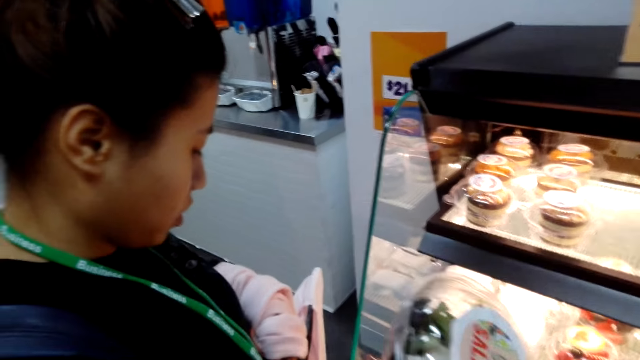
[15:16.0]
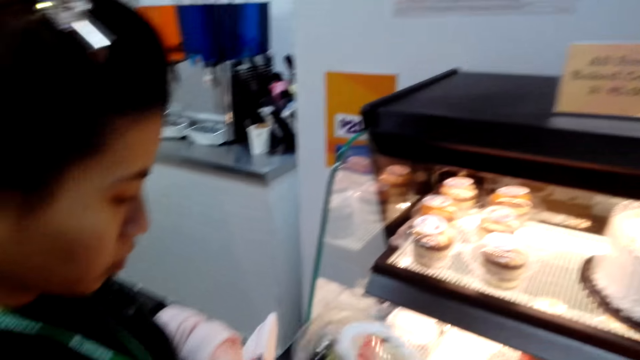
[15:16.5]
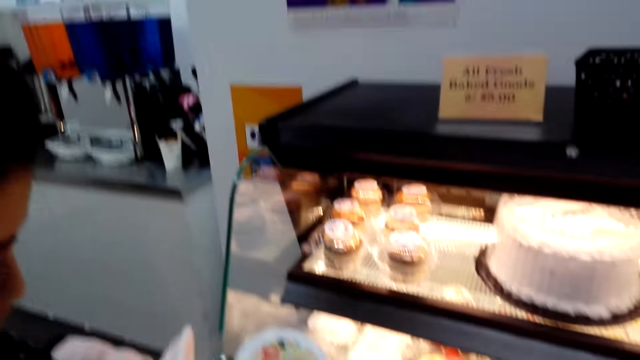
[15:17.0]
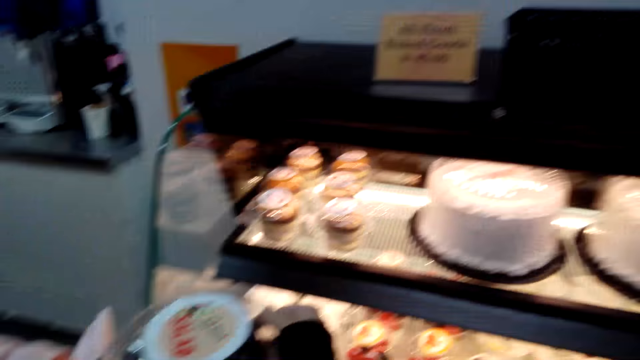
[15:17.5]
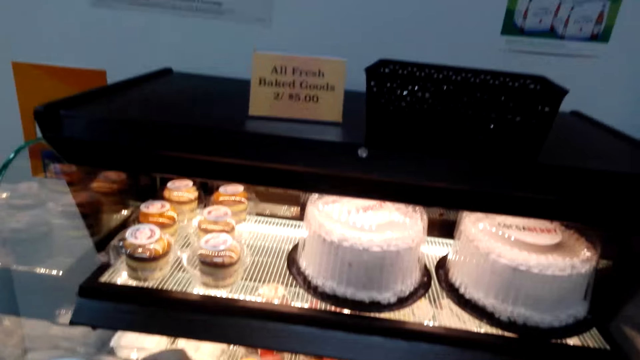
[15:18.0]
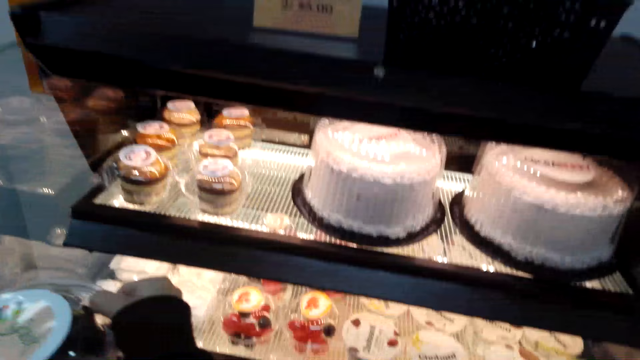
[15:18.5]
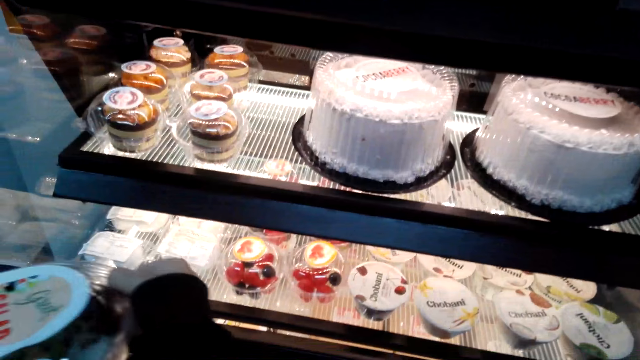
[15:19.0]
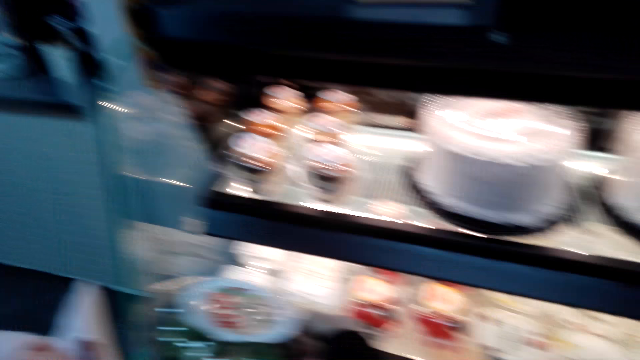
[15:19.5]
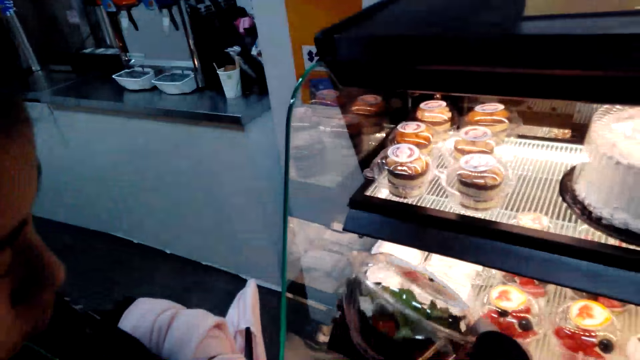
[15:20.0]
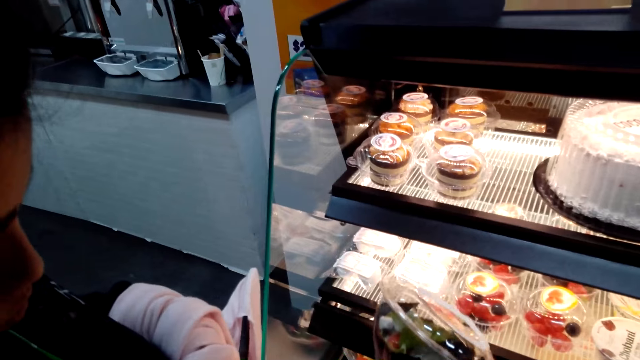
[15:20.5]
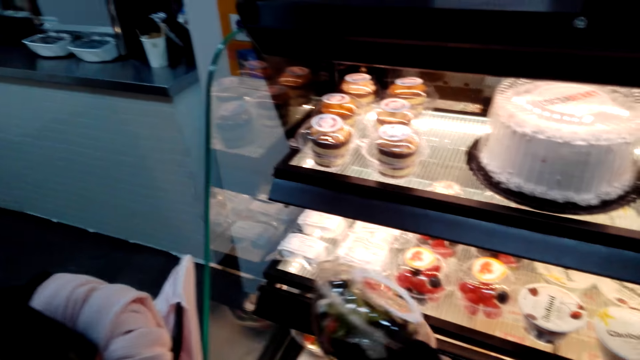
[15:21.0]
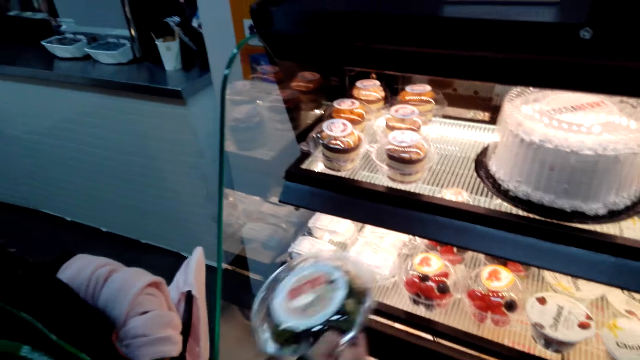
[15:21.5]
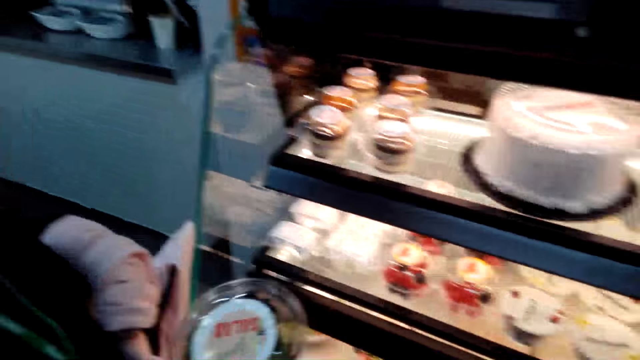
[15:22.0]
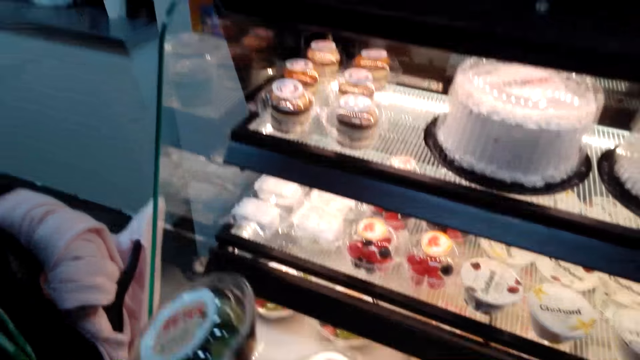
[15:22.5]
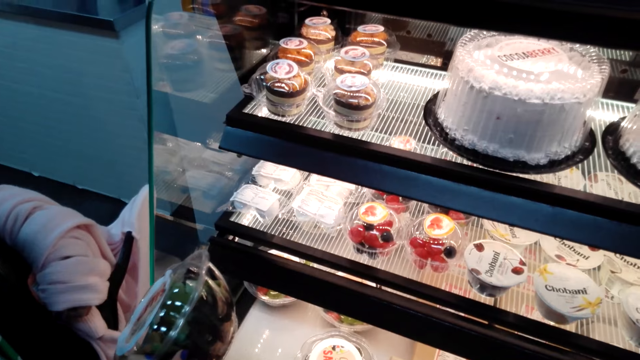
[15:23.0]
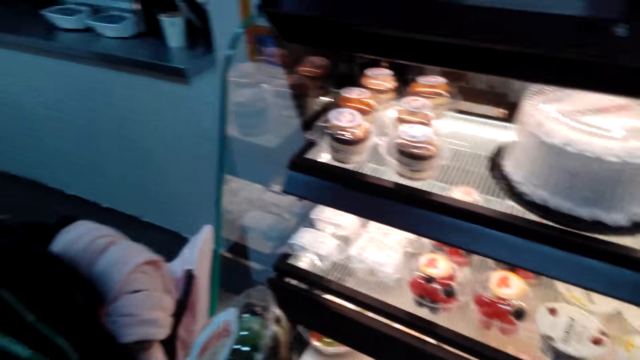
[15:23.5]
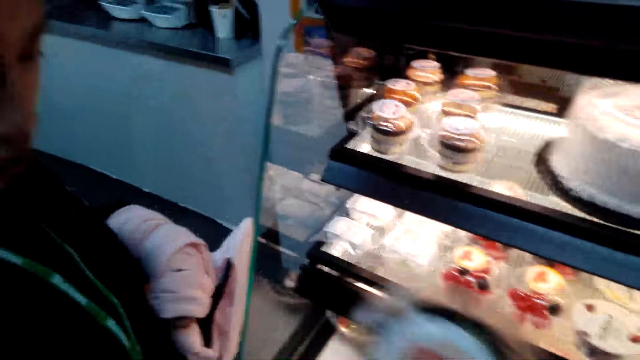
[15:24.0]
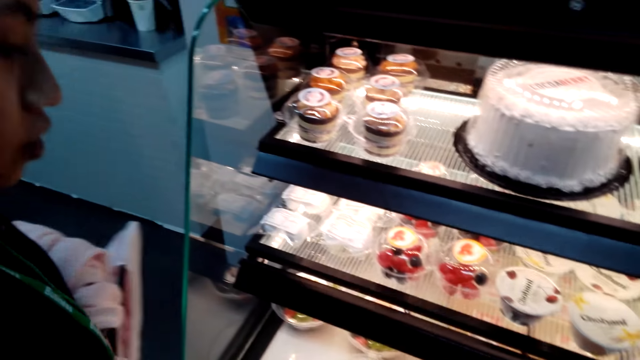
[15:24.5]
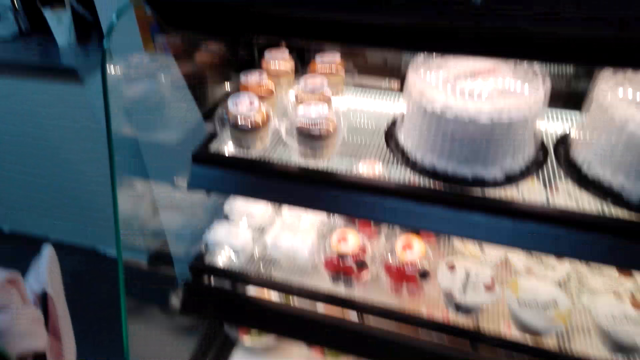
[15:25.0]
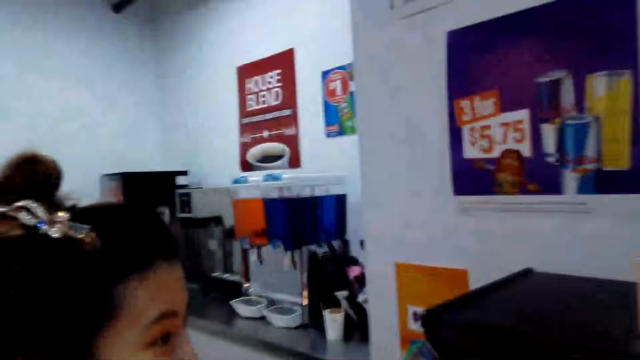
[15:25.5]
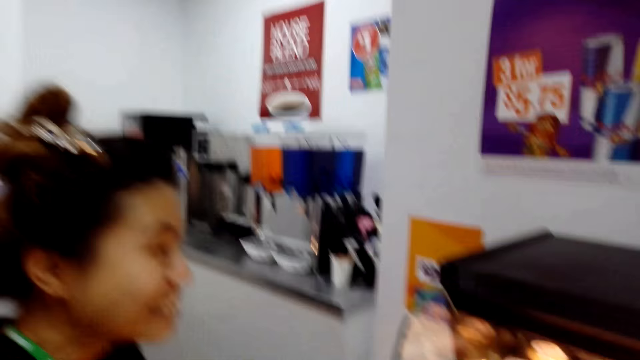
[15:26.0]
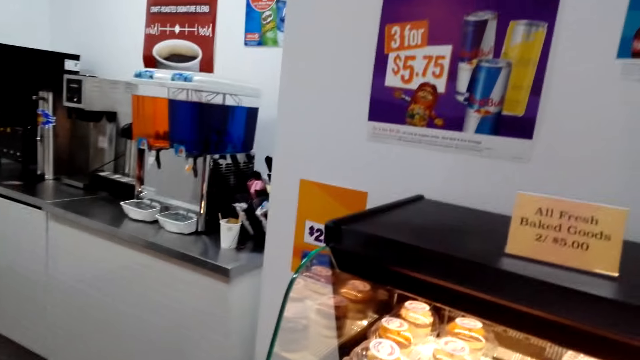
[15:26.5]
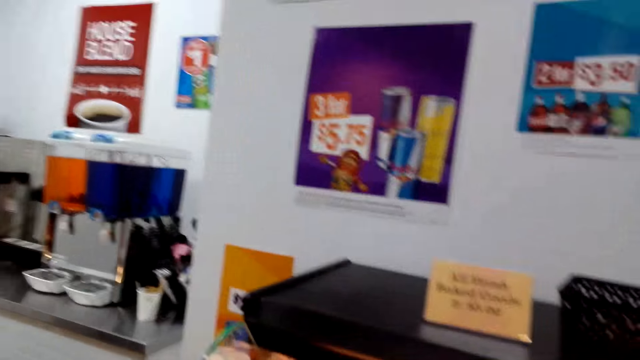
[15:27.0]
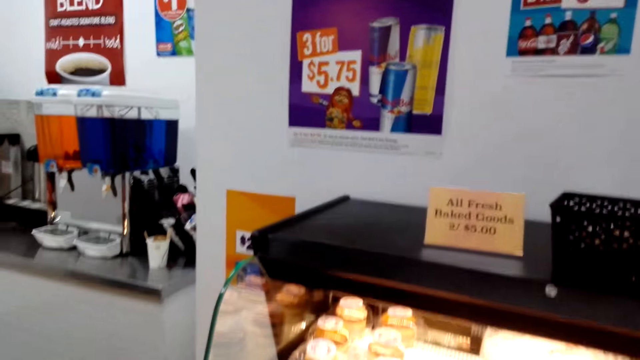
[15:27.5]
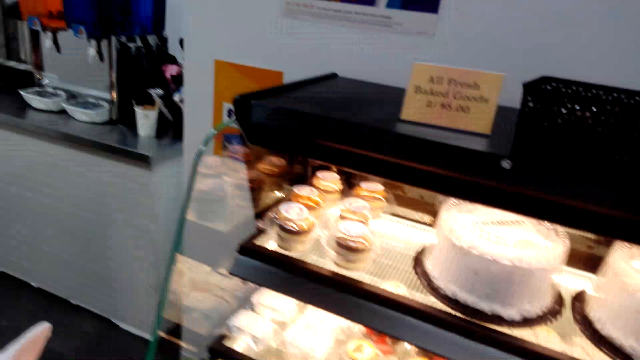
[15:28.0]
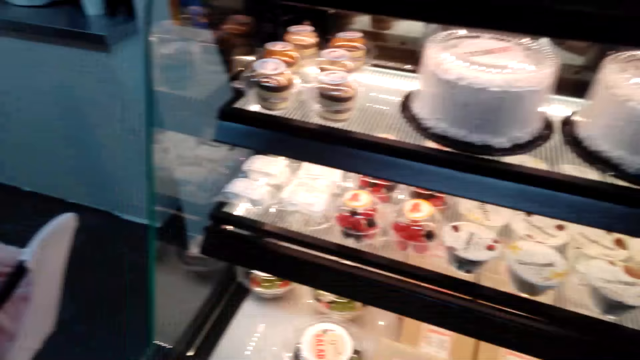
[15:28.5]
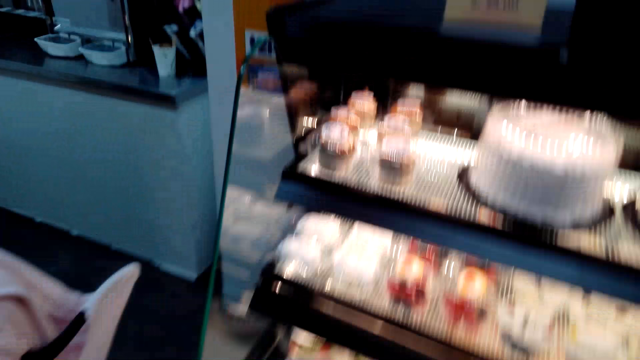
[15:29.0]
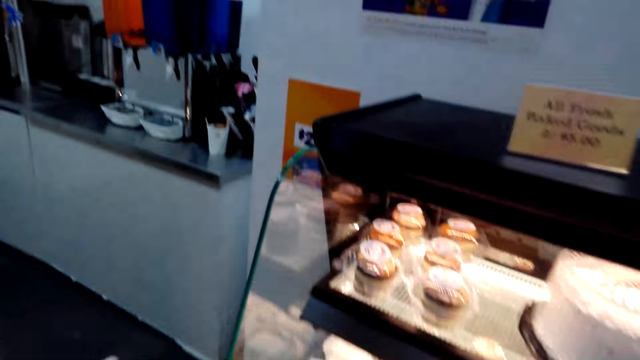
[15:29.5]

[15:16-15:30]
The camera wearer looks at the display.

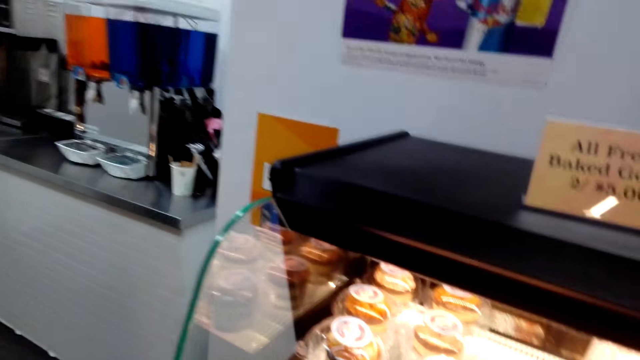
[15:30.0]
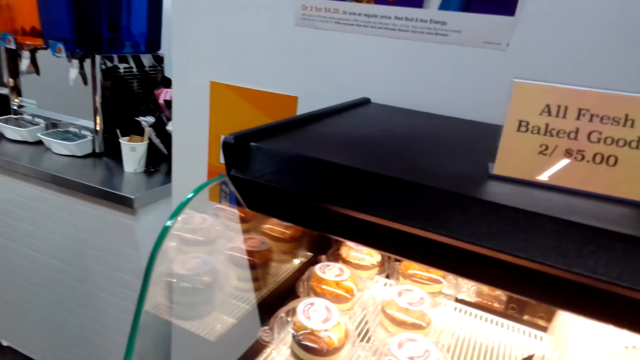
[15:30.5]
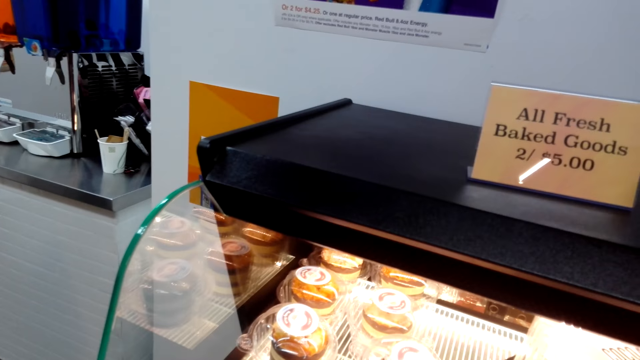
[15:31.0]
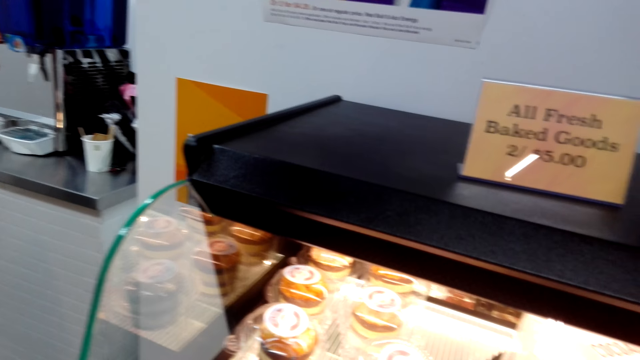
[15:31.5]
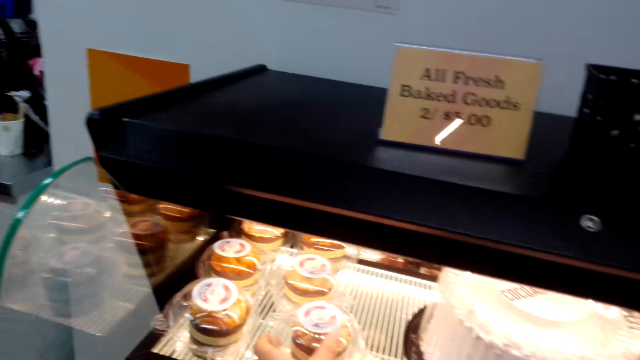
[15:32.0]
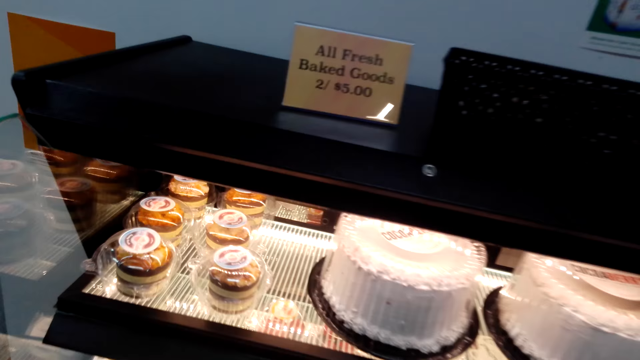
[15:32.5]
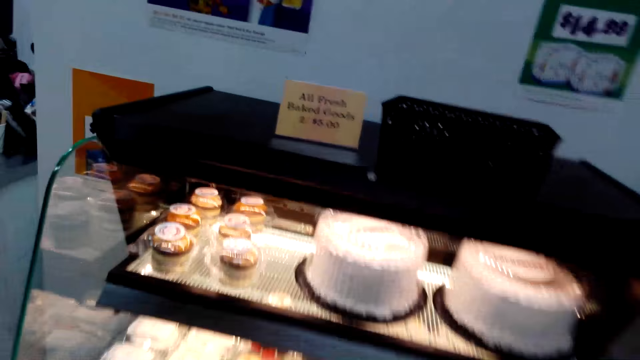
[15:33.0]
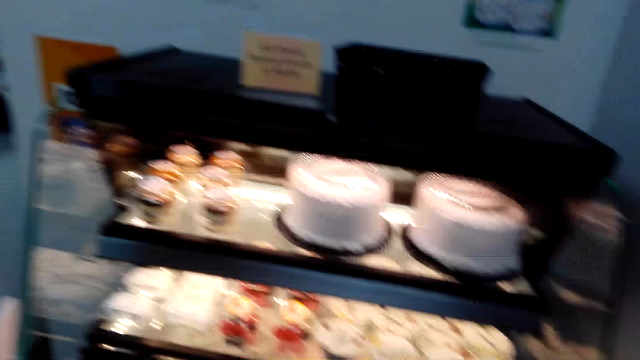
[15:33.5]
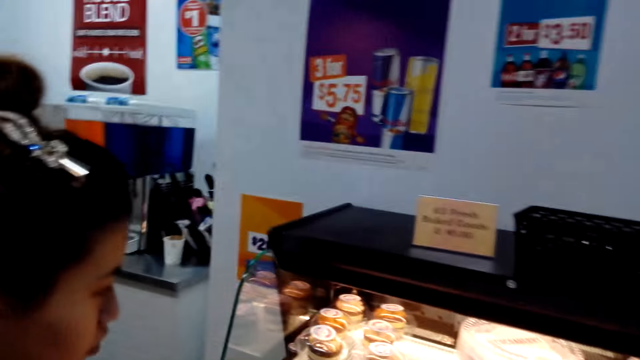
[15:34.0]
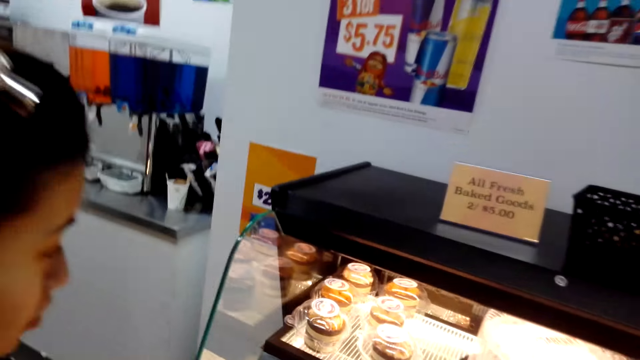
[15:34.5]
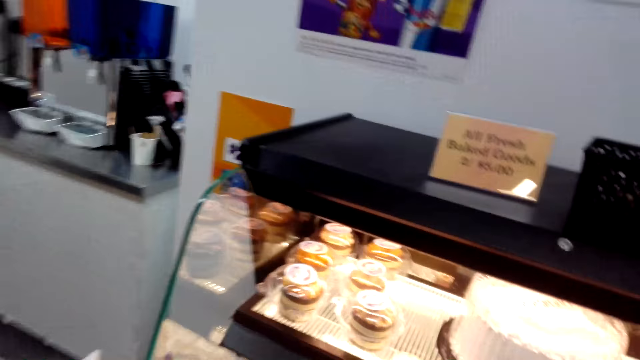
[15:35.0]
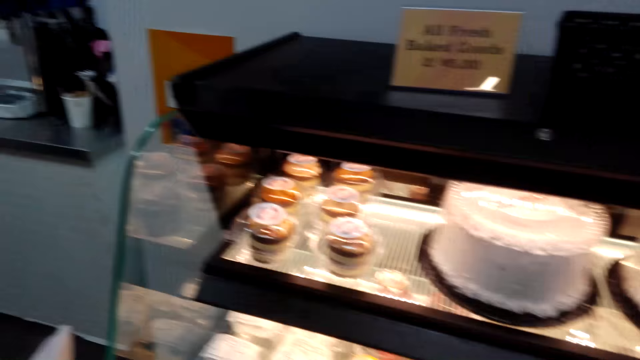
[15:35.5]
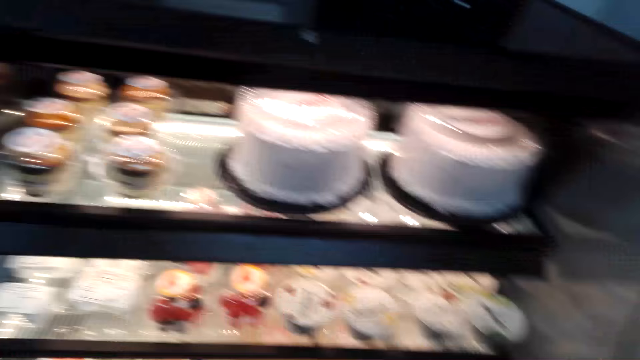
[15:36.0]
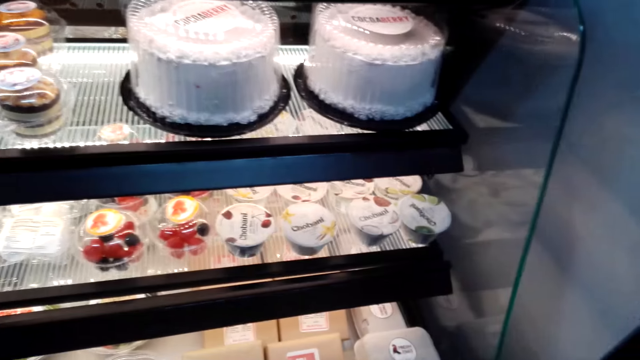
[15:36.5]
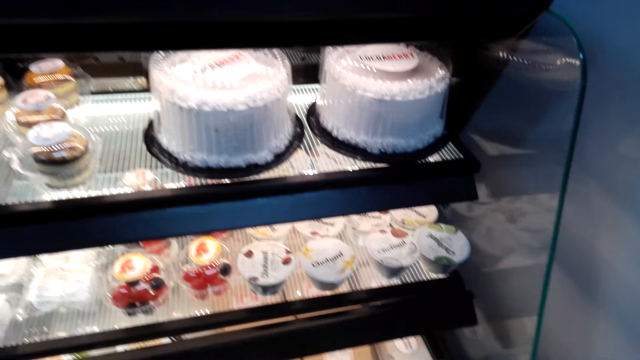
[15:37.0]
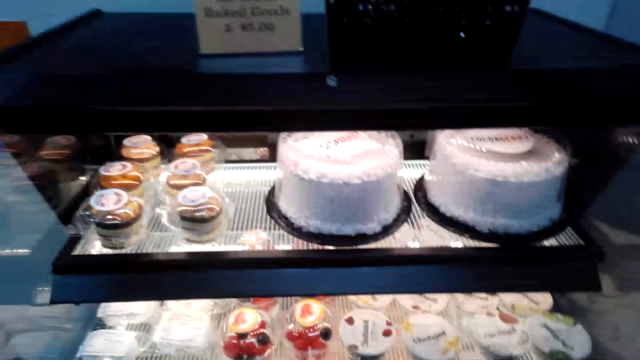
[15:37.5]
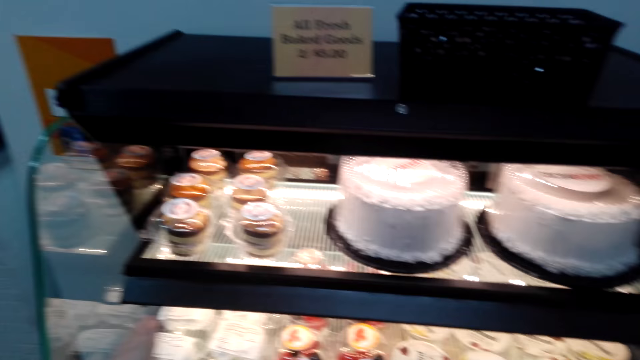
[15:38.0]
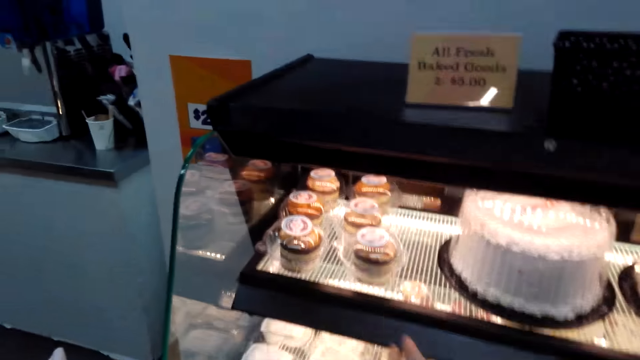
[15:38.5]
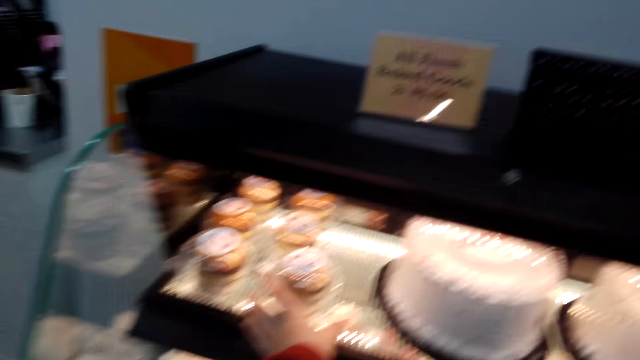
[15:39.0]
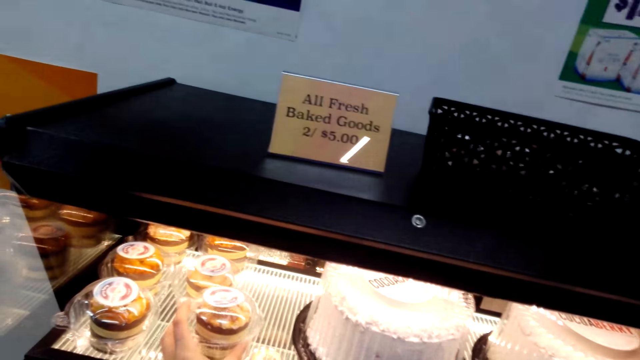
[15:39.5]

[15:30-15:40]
A woman touches the cake. The woman stands in the store and points at the cake. The camera wearer picks up a cake container from the cake display stand.
